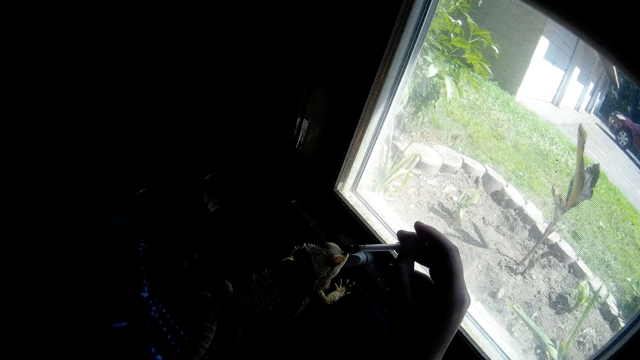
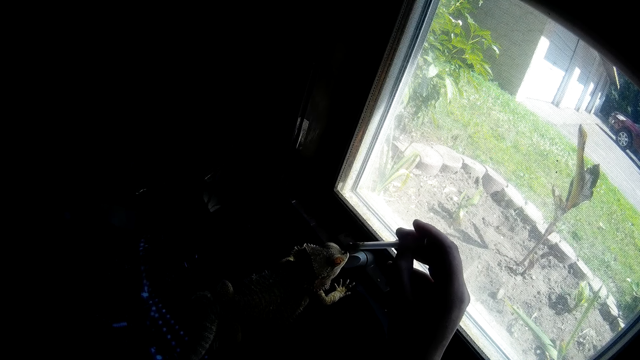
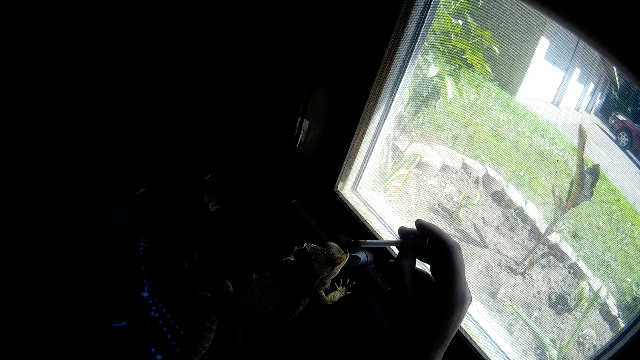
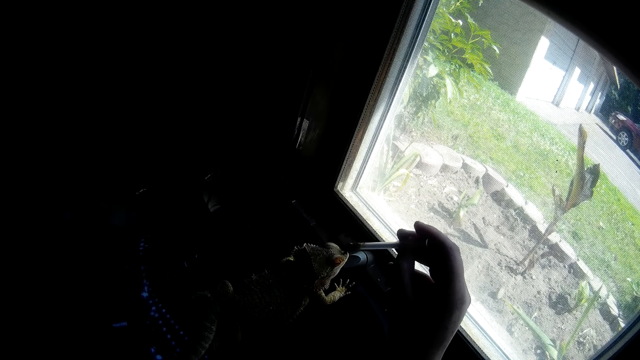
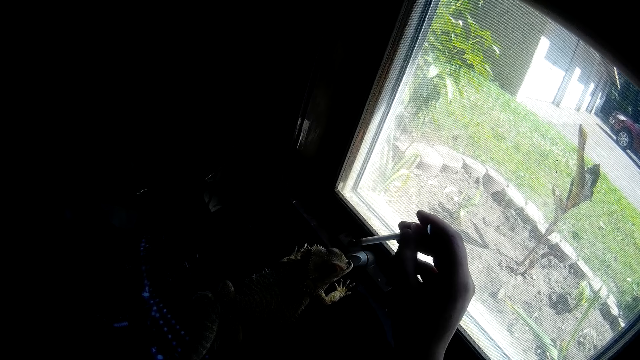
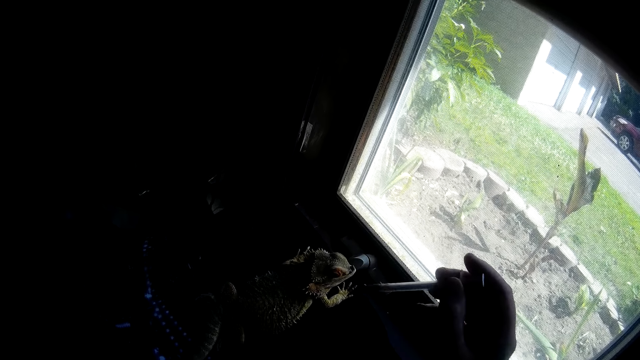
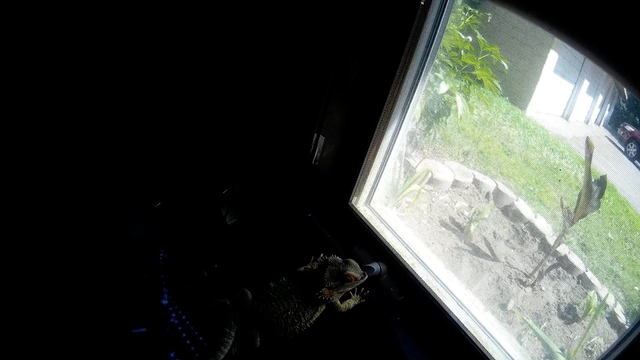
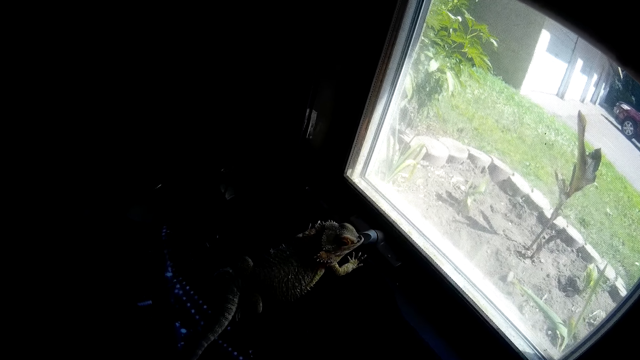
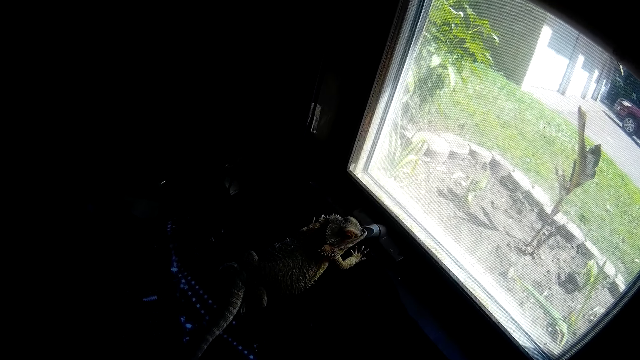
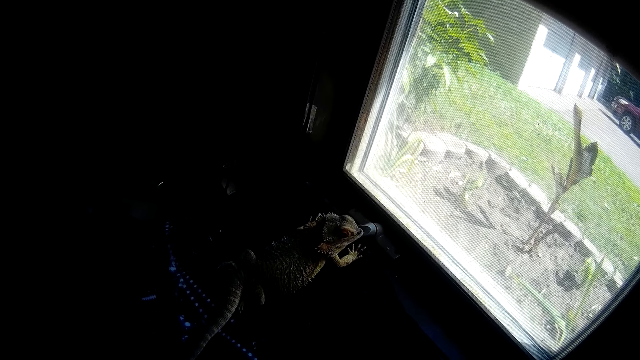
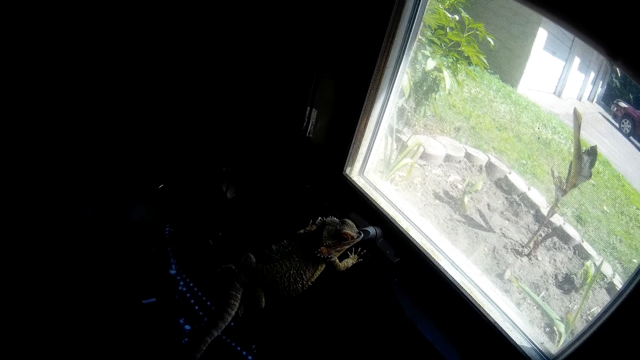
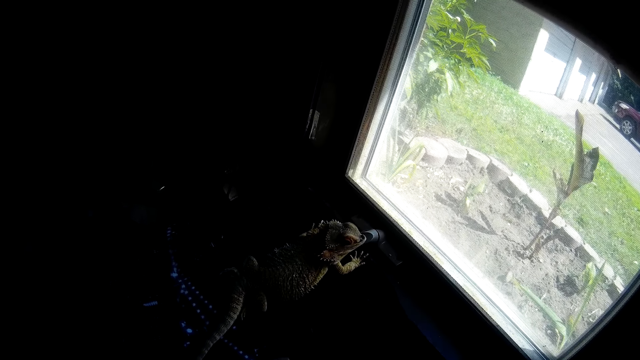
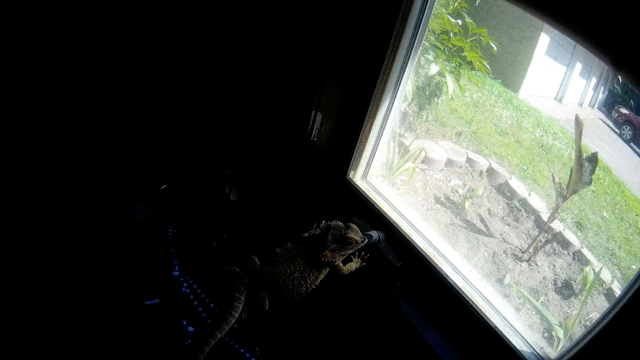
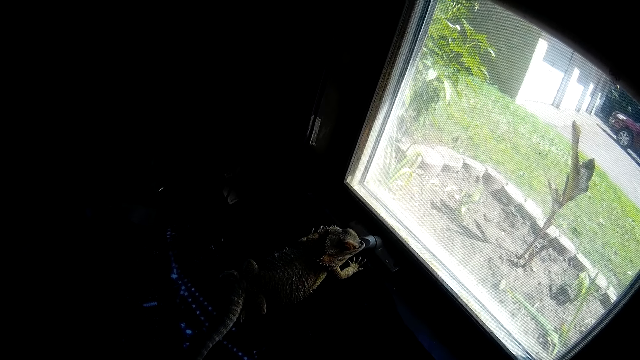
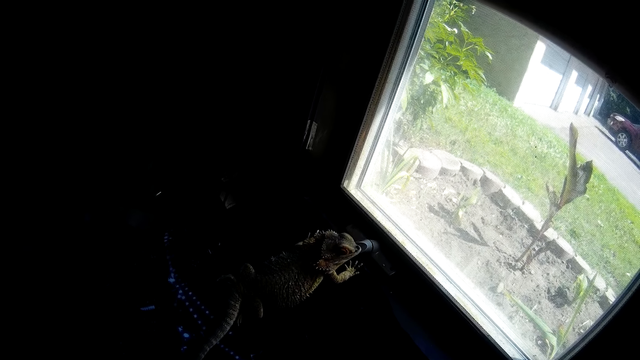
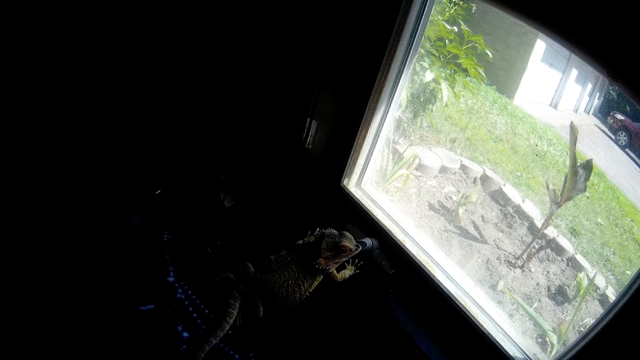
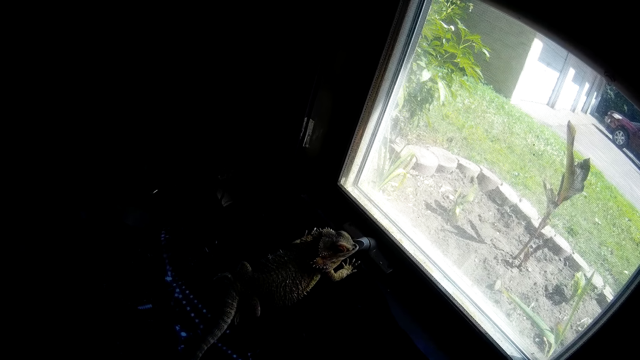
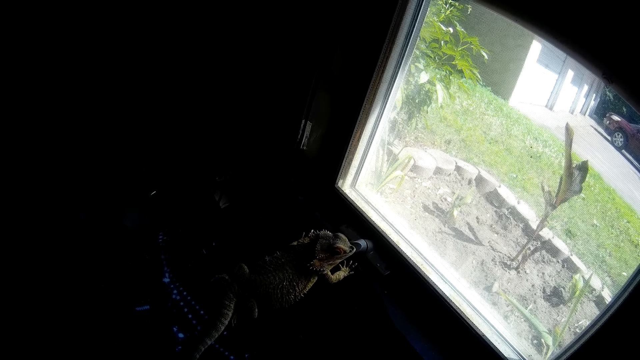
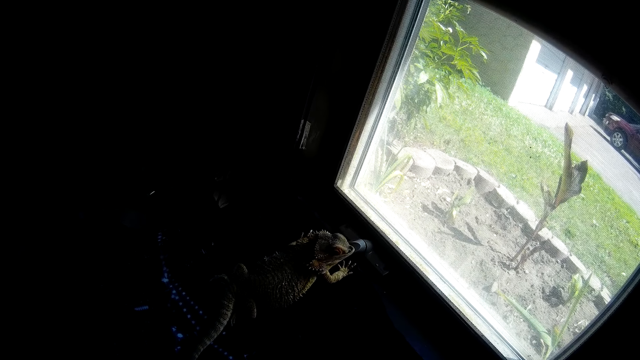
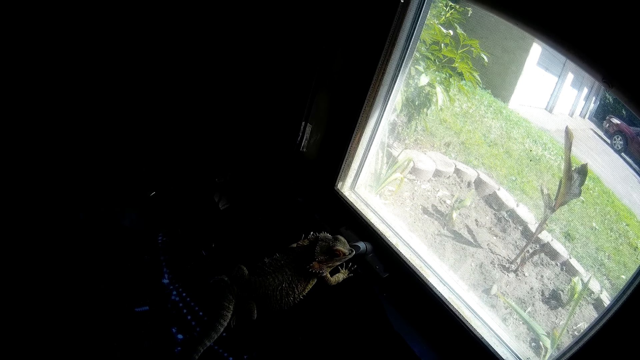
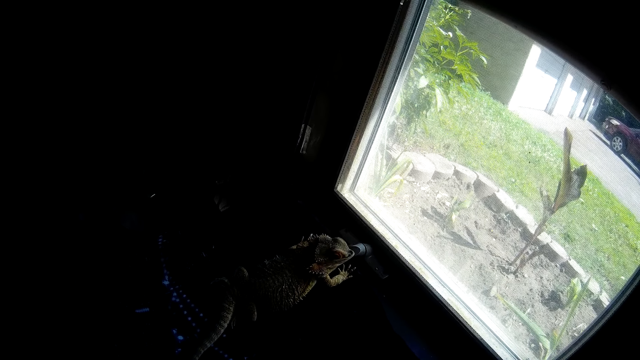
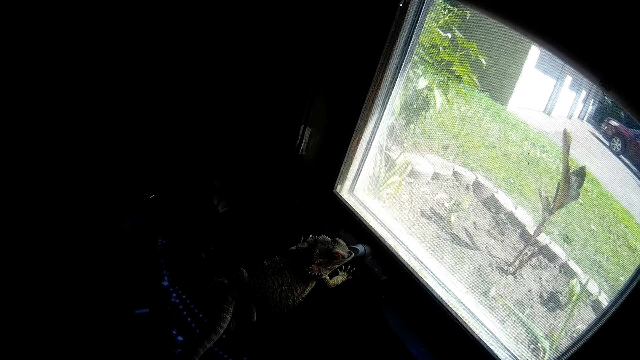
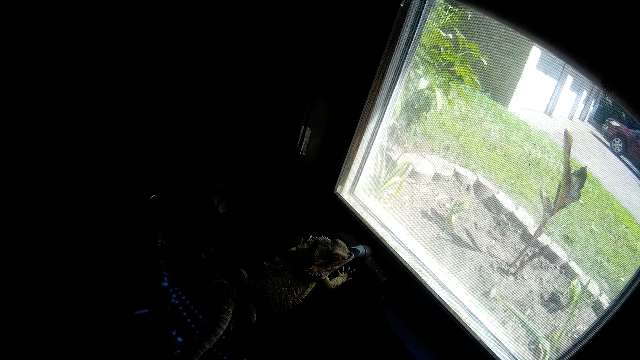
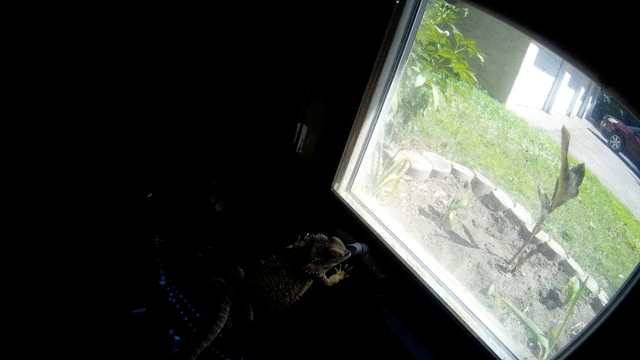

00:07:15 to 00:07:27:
The camera wearer removes the empty syringe in her right hand from the mouth of the Chinese water dragon. She looks at the bearded dragon.

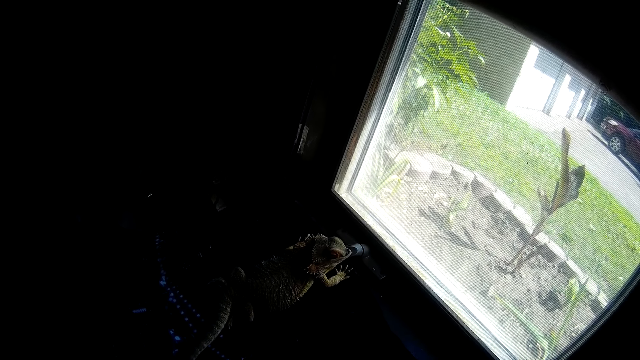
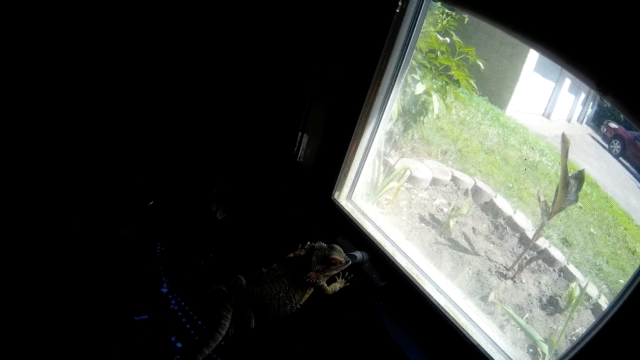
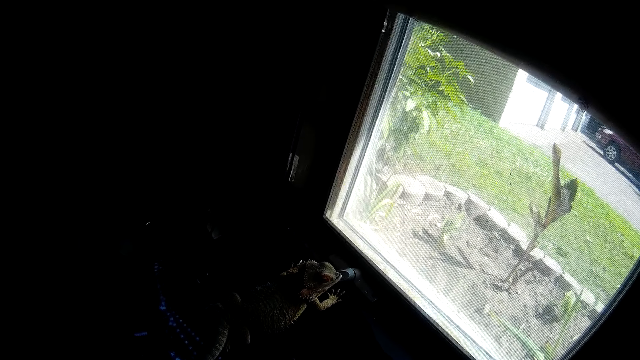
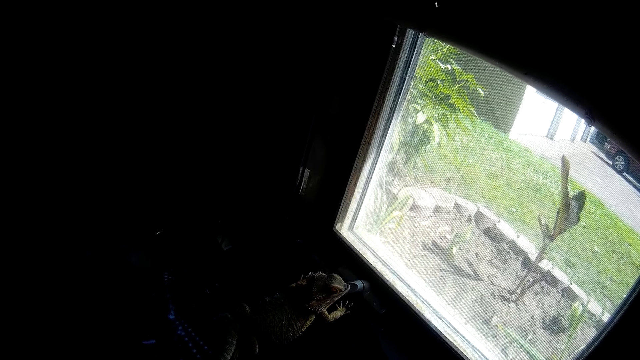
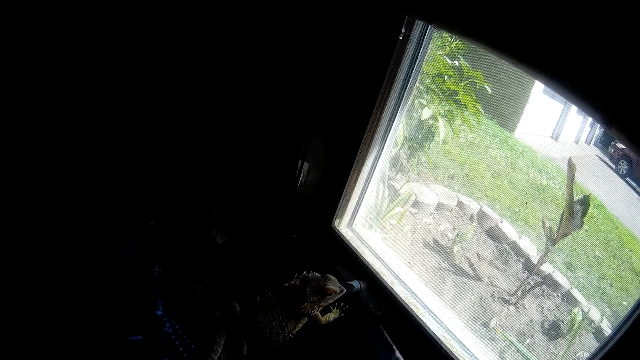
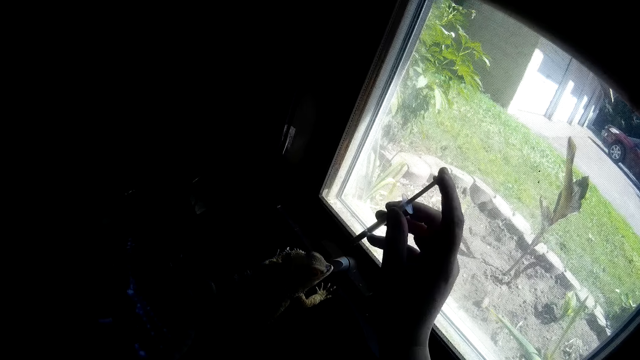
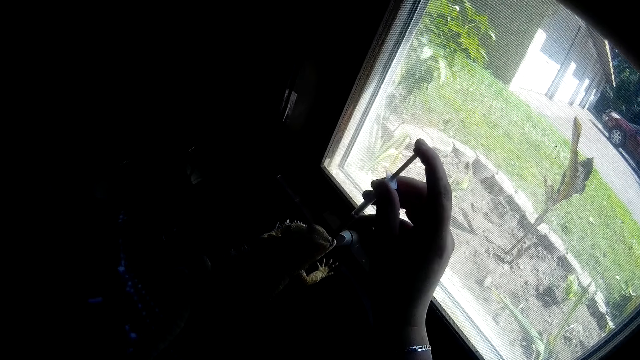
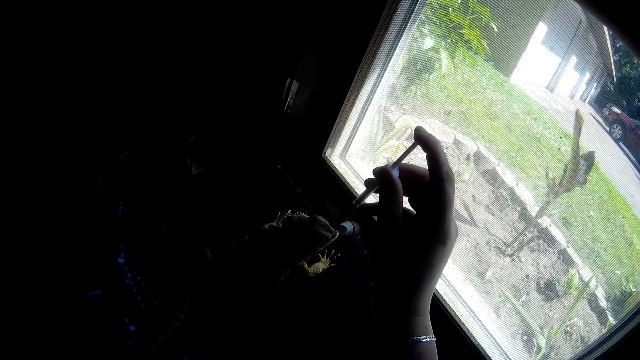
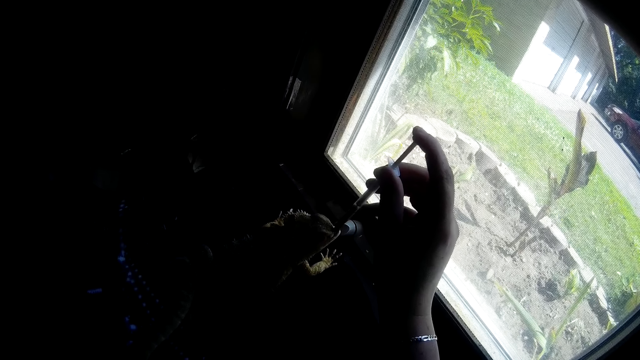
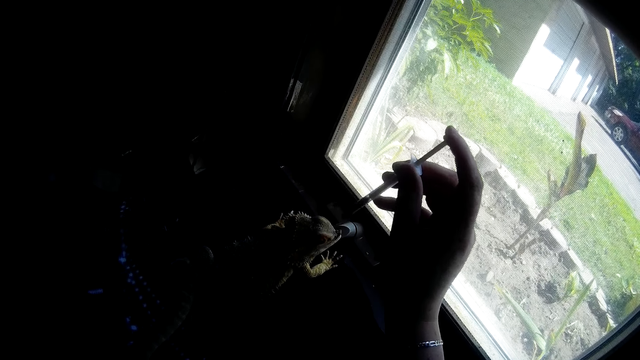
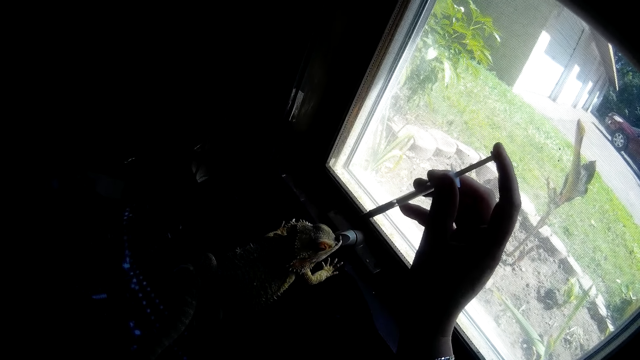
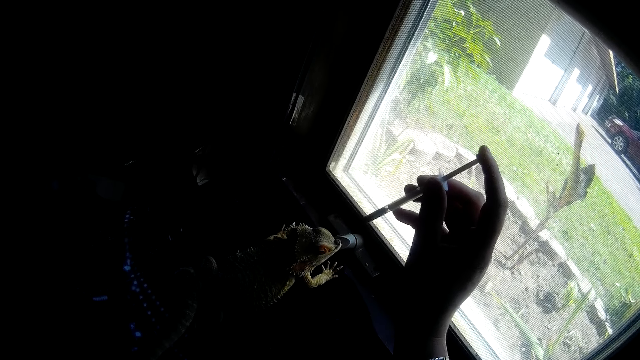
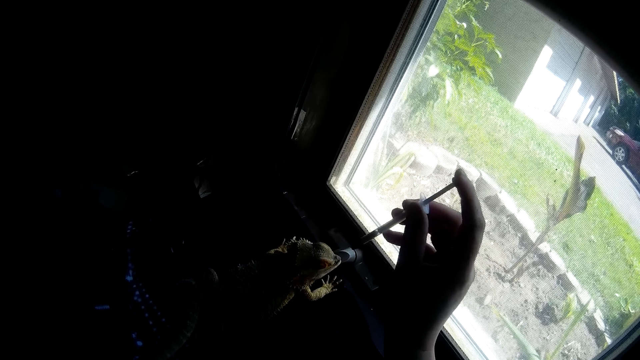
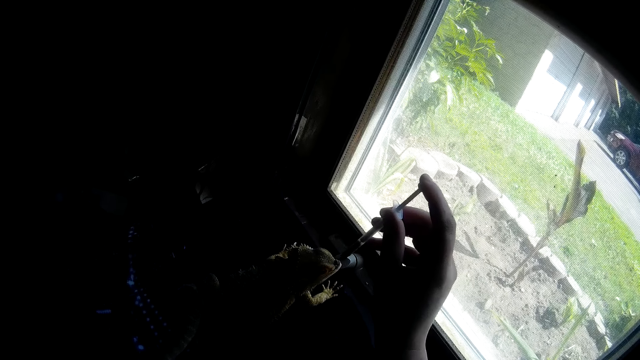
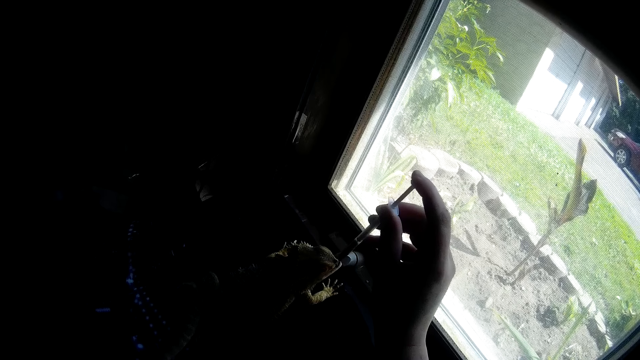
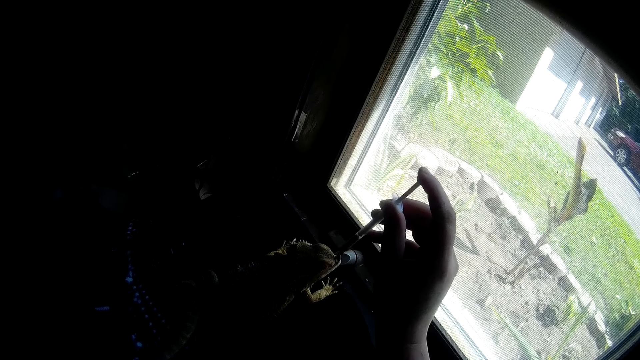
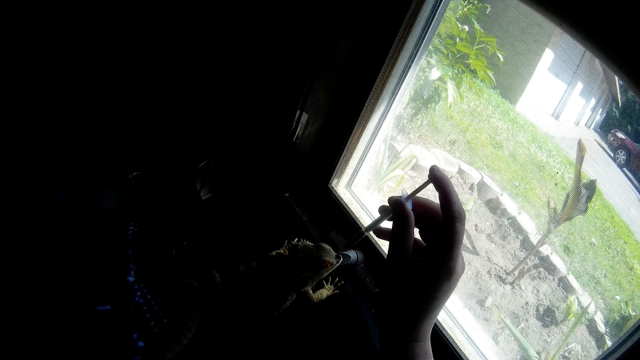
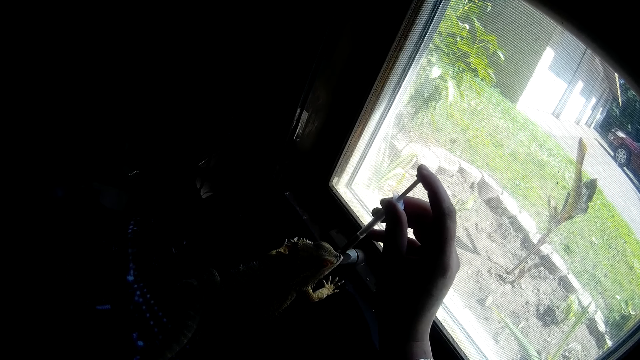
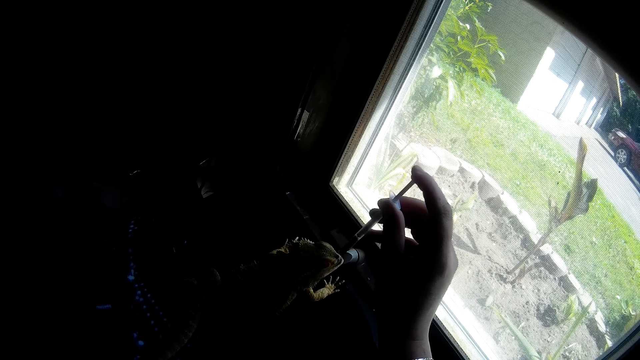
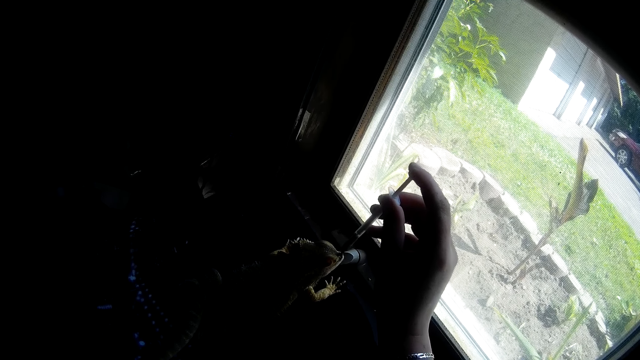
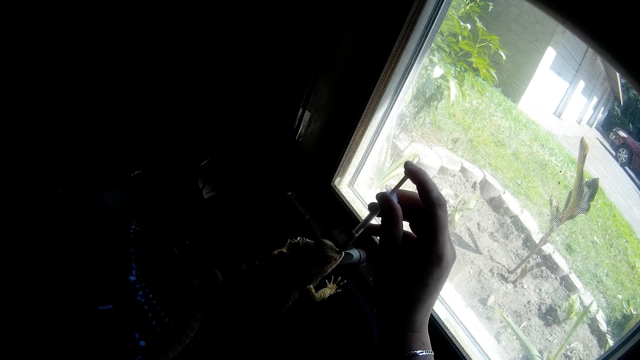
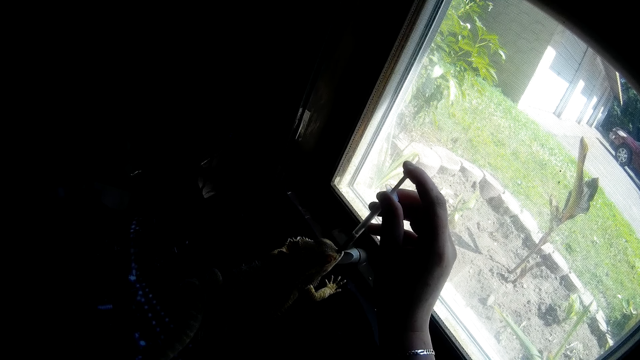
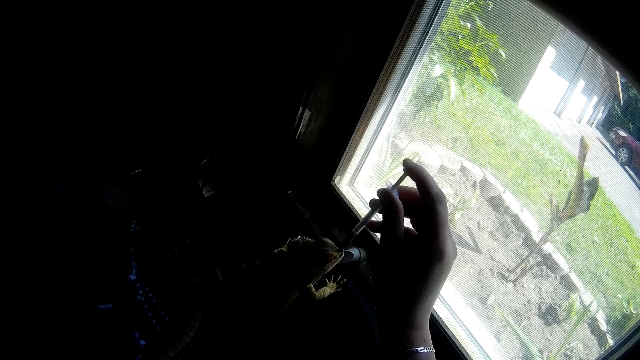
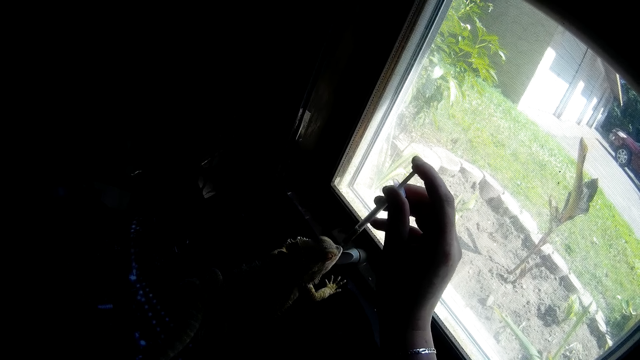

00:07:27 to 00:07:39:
The camera wearer puts a loaded syringe into the mouth of the Chinese water dragon with her right hand. She presses something in the adhesive dispenser syringe on the bearded dragon. She removes the empty syringe in her right hand from the mouth of the Chinese water dragon. She puts a loaded syringe into the mouth of the Chinese water dragon with her right hand.
